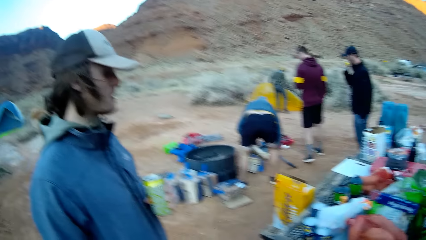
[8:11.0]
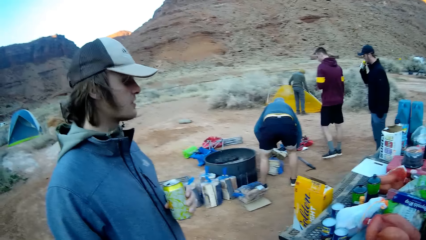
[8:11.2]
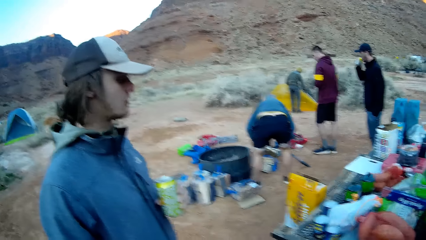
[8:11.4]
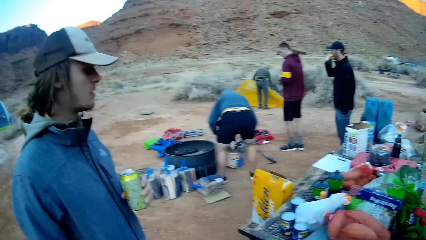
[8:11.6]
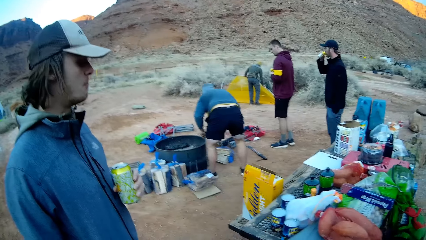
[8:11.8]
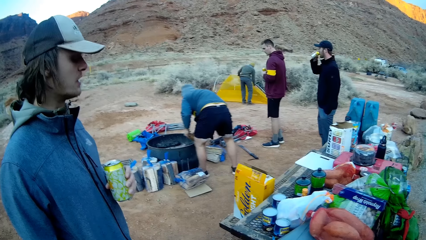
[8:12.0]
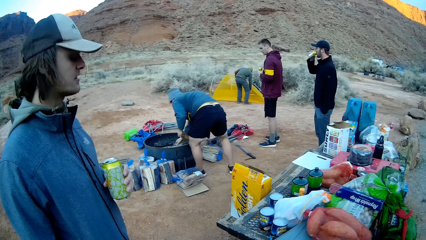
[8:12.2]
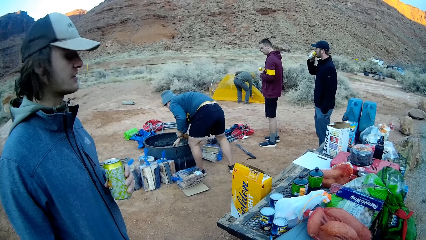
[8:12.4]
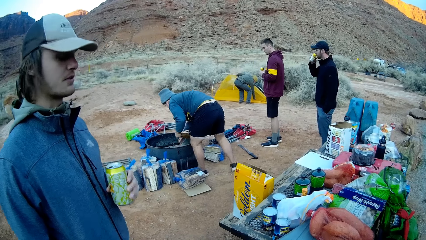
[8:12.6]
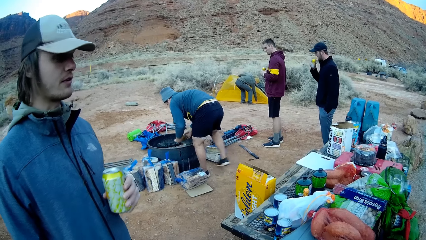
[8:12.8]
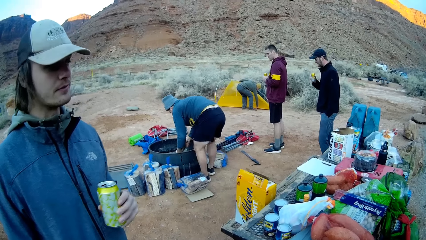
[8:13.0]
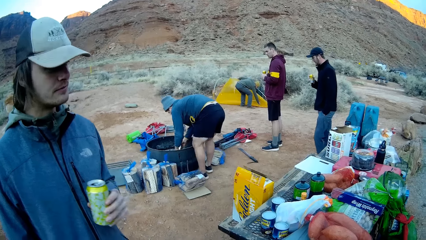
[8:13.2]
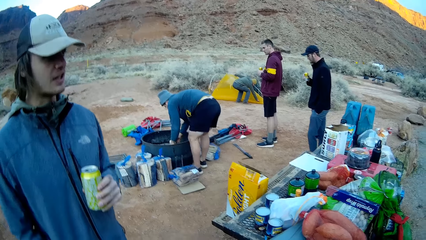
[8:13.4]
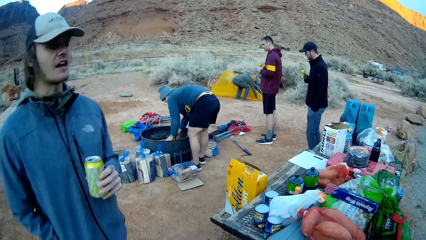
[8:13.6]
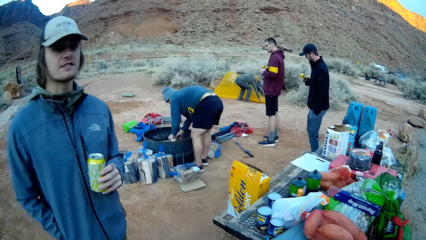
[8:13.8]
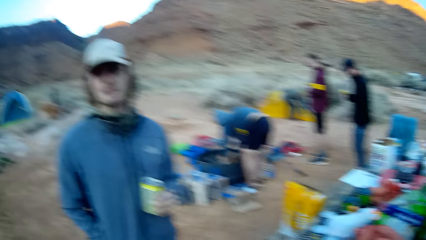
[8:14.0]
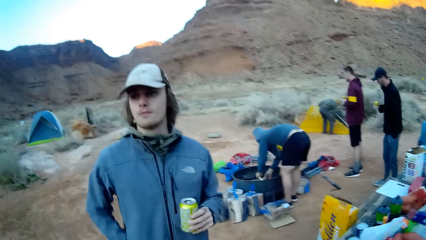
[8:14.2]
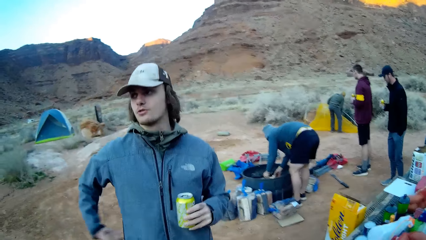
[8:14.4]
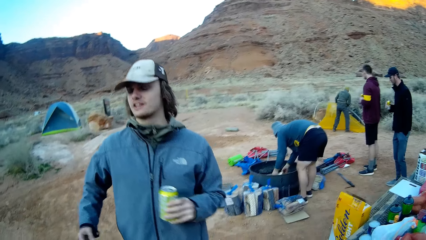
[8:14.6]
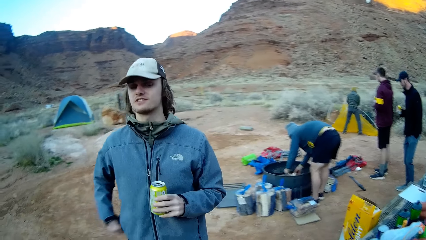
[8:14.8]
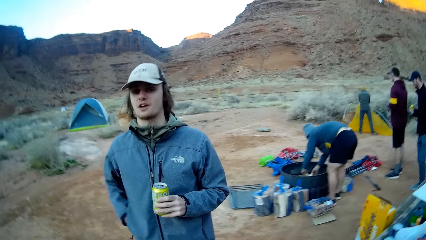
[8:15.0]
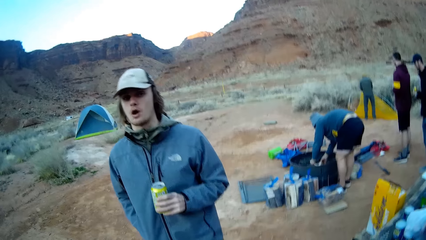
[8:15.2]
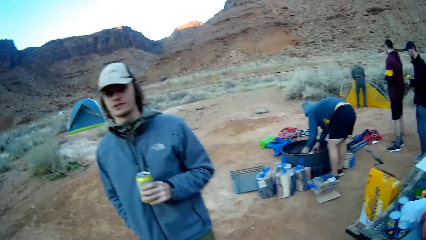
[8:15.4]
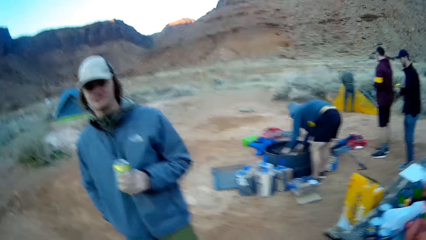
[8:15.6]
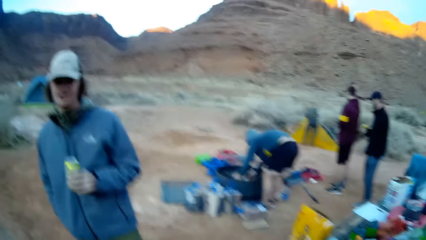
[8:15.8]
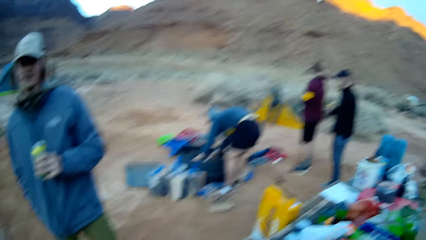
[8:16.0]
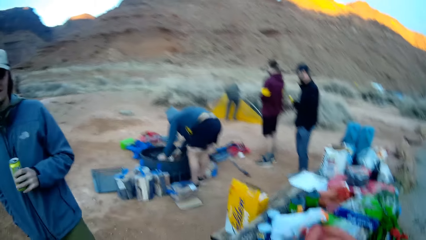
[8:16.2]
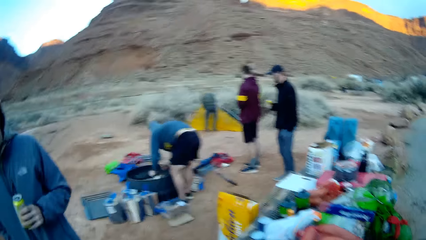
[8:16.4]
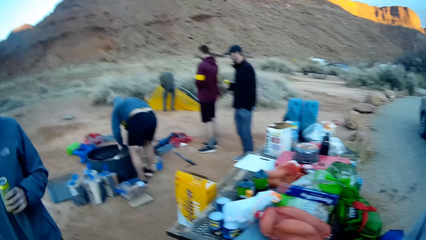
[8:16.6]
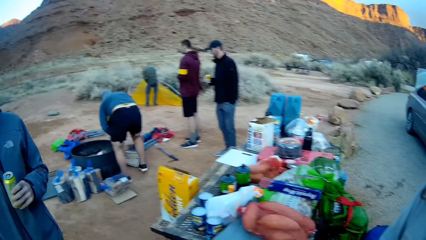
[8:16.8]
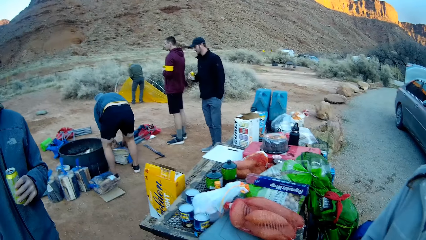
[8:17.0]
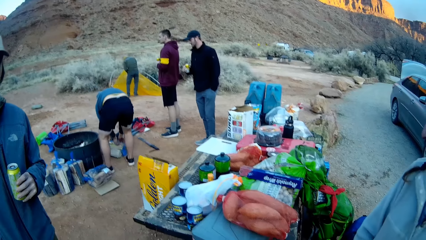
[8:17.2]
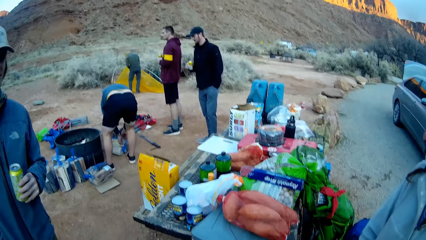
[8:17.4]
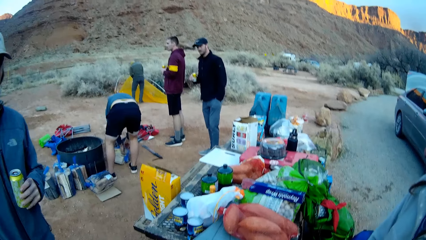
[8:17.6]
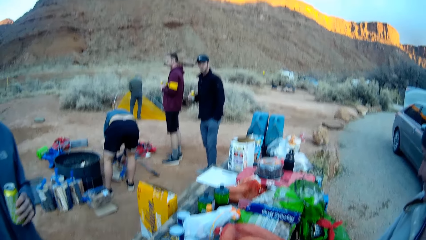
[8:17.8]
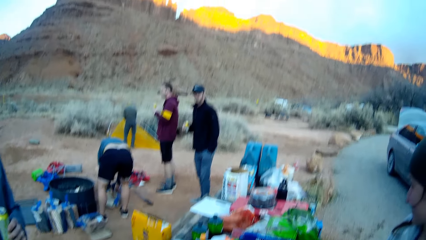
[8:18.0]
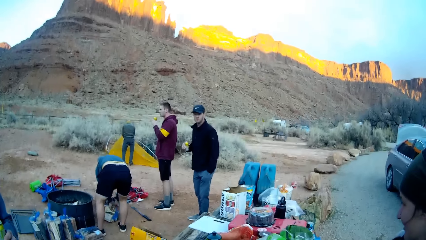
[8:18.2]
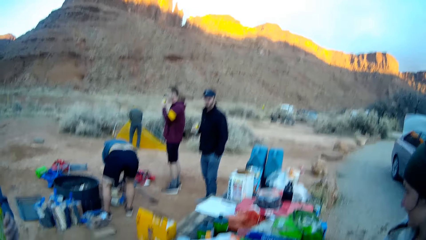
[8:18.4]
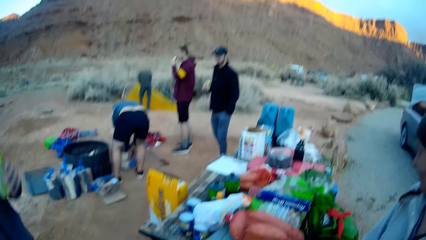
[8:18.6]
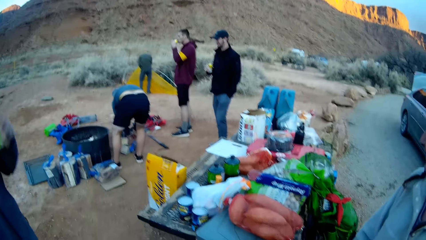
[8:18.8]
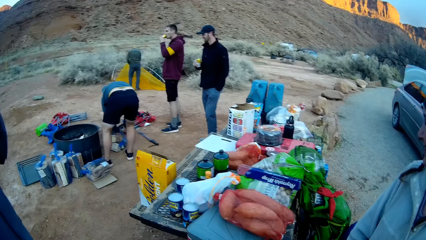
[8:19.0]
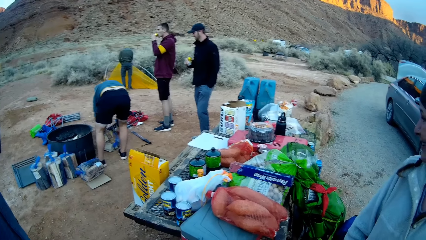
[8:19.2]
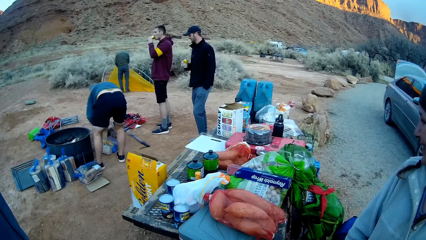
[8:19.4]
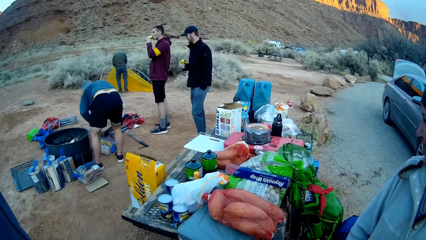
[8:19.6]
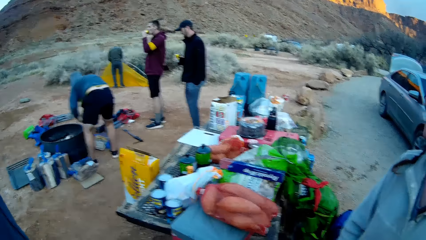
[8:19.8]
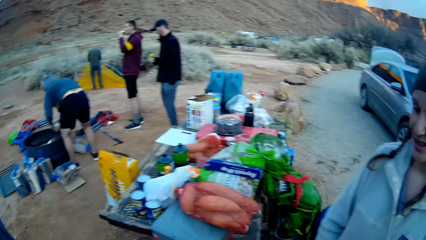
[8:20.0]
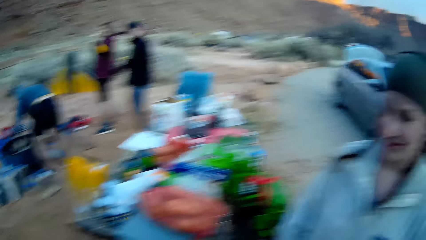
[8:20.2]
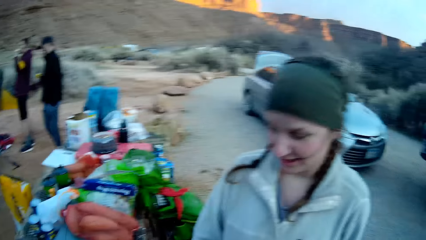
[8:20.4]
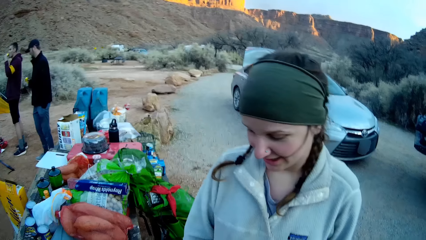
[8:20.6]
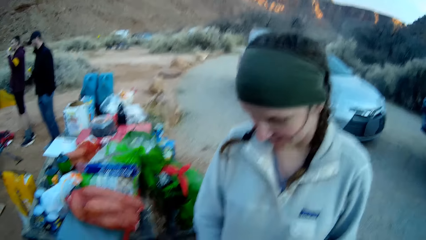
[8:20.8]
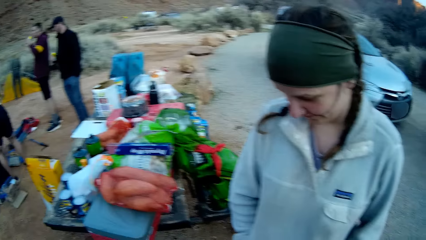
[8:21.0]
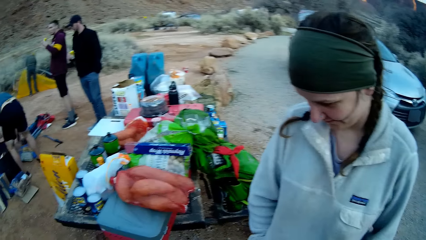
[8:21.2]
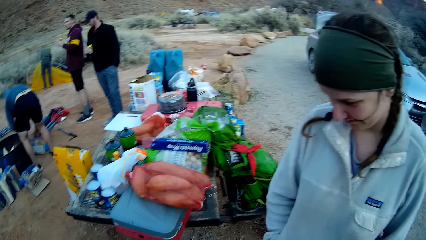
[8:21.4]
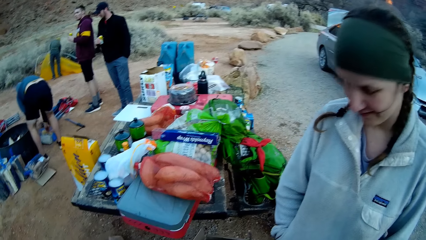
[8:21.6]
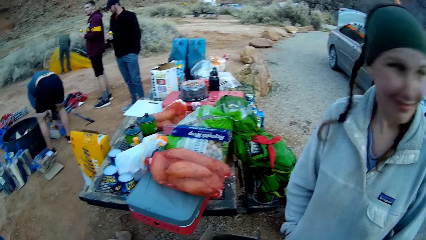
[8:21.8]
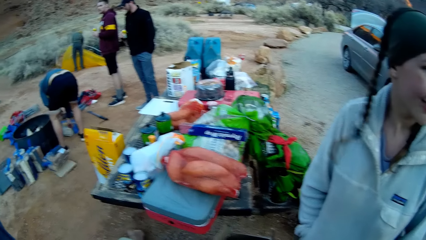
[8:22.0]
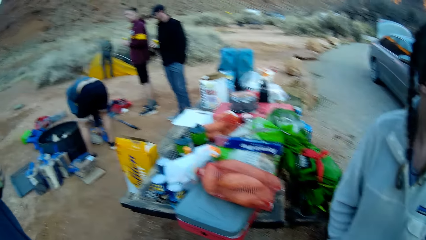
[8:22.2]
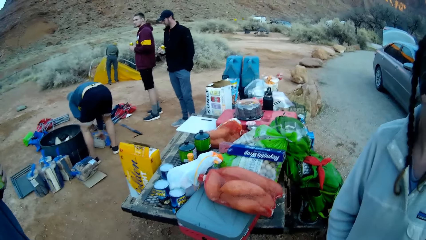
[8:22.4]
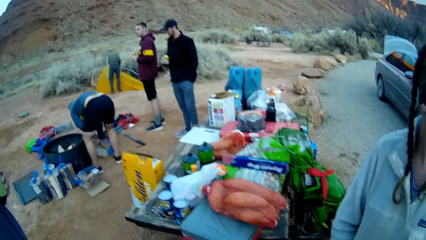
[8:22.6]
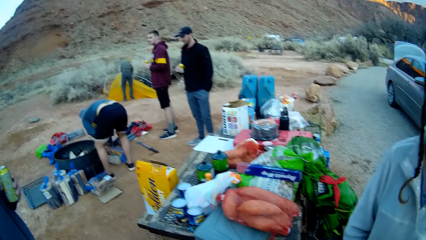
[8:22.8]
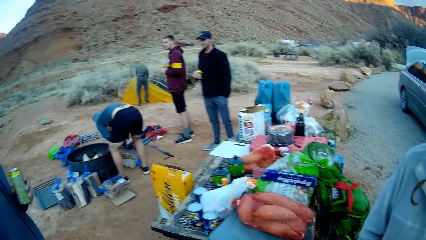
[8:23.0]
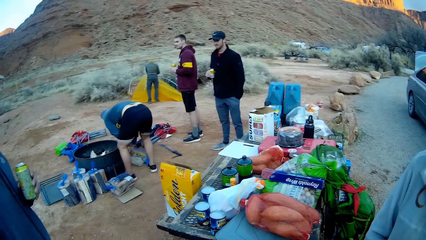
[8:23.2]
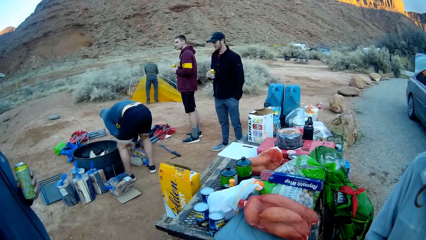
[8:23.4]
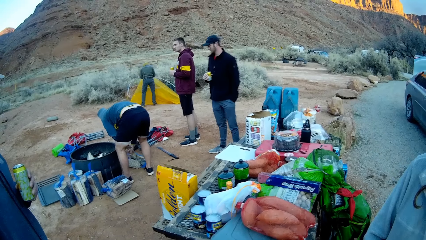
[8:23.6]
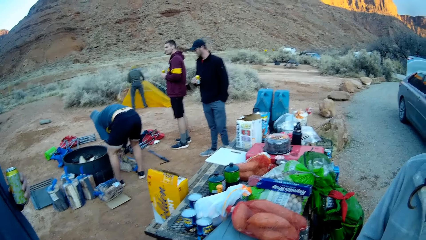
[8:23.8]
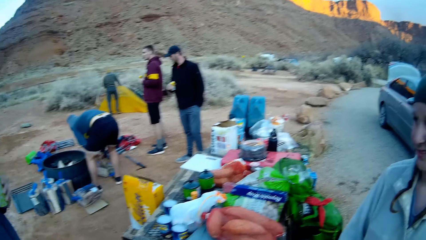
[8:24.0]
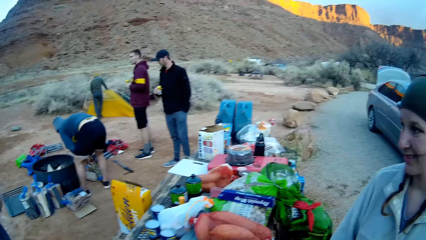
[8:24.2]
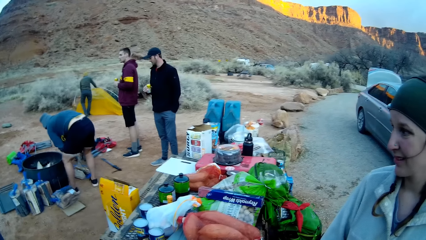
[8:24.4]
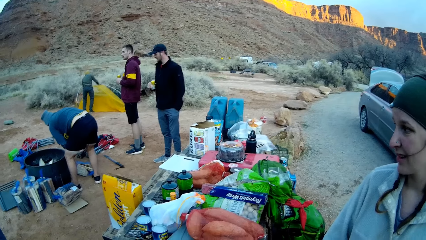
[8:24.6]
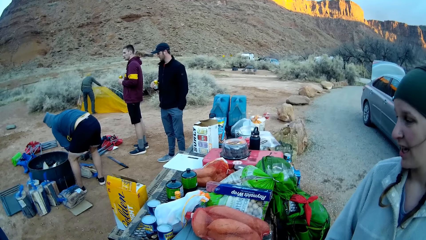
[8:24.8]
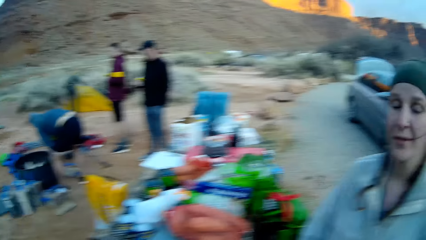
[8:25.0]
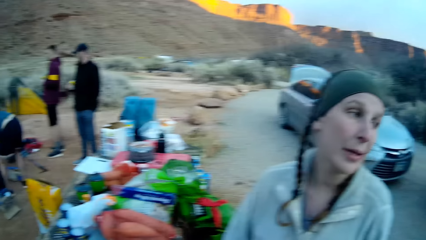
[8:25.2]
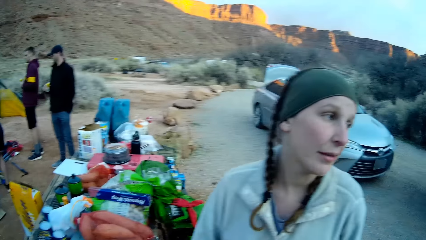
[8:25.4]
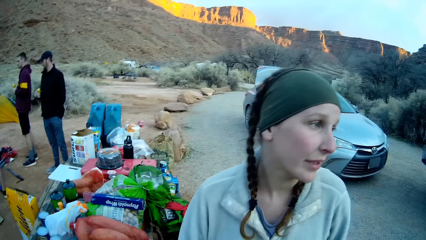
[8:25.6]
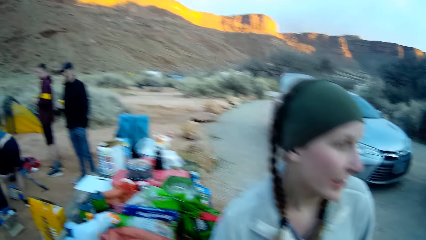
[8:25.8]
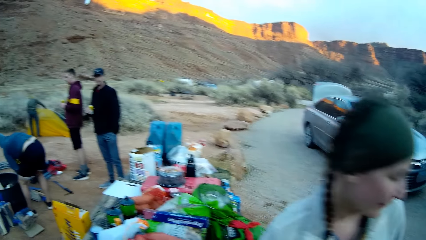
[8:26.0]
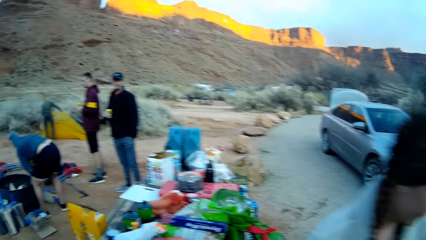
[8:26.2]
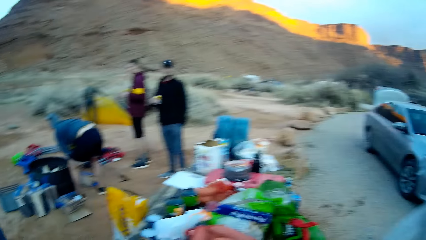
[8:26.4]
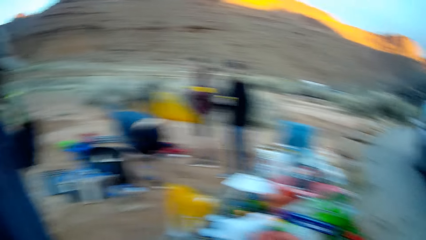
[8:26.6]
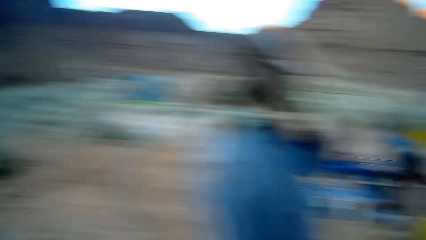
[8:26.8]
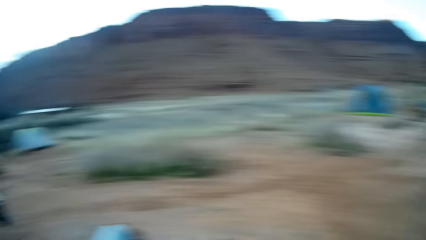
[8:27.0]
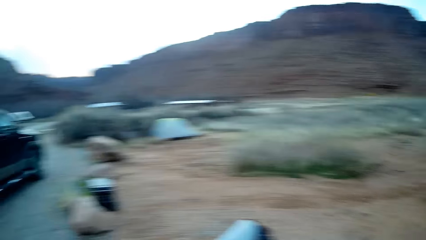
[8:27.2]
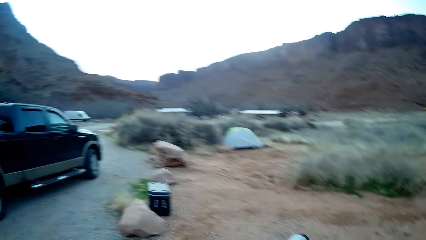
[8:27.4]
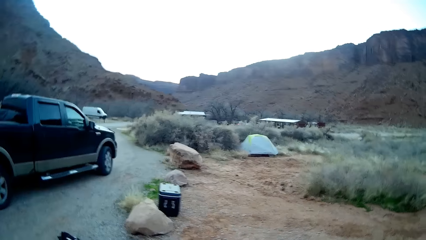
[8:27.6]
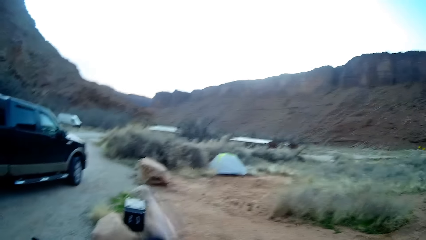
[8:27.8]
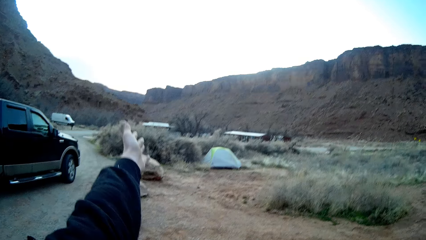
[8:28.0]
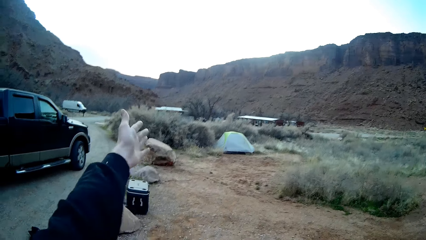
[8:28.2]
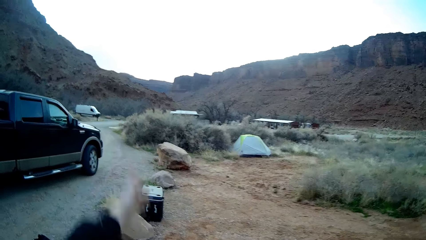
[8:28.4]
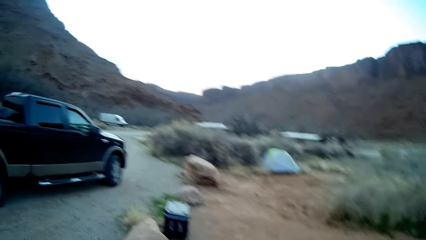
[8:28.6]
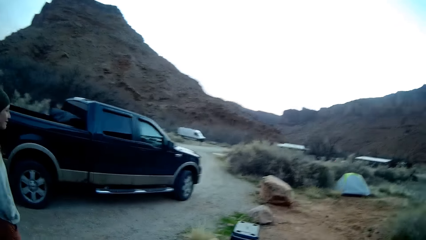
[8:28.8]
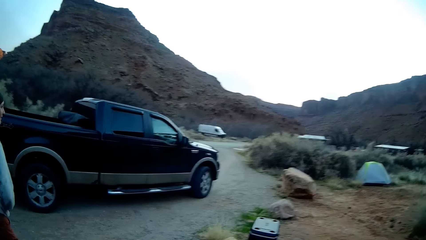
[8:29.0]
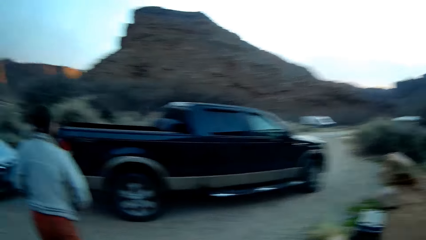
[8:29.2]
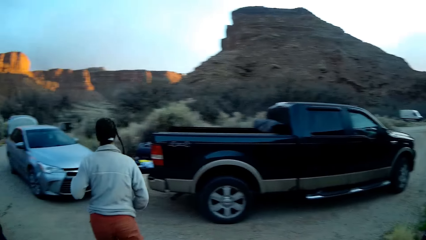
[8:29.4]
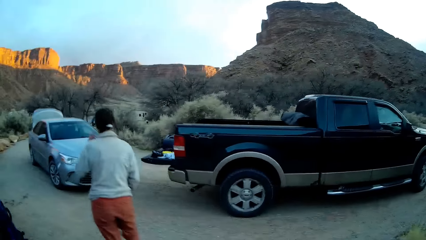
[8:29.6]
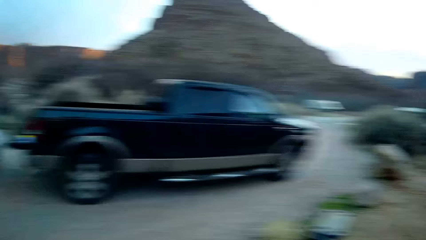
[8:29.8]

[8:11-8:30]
A person puts the firewood in the firewood cooker. Another person interacts with the camera wearer. The first person grabs a piece of wood. Another person talks to the camera wearer. A lady stands beside the camera wearer. The camera wearer looks around and walks around. She stretches her hand. The lady walks around.
